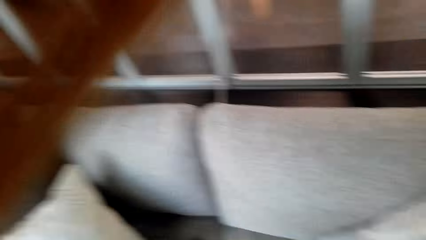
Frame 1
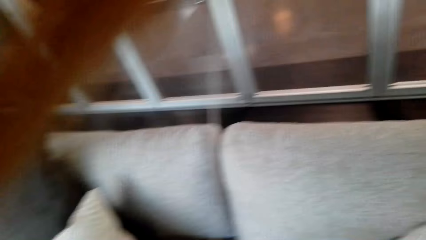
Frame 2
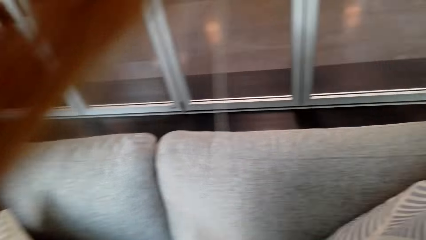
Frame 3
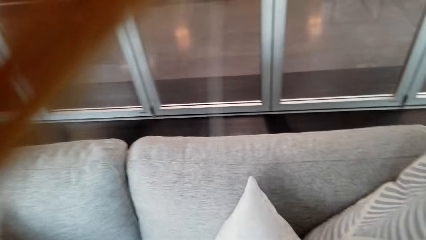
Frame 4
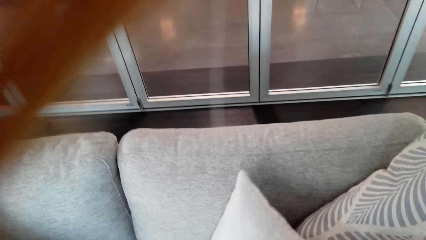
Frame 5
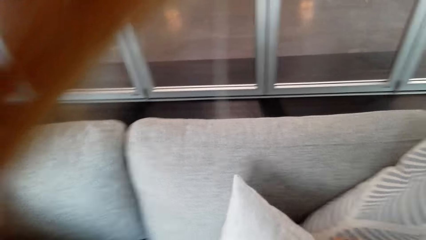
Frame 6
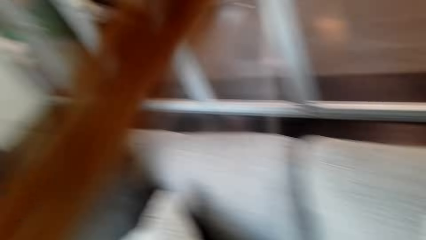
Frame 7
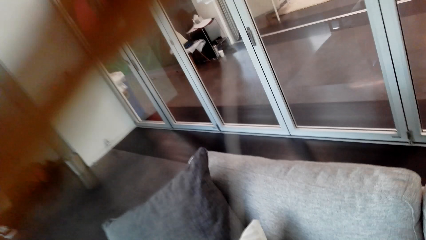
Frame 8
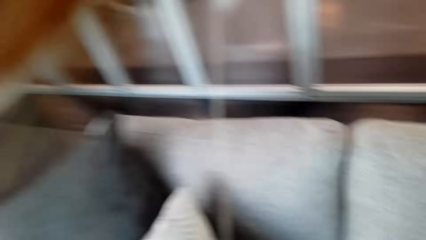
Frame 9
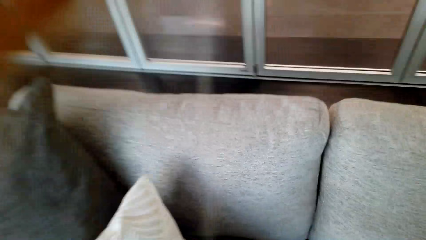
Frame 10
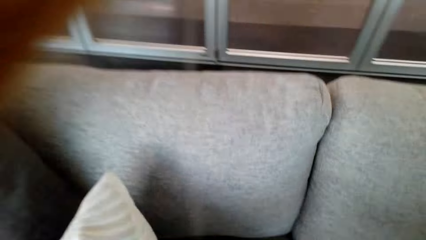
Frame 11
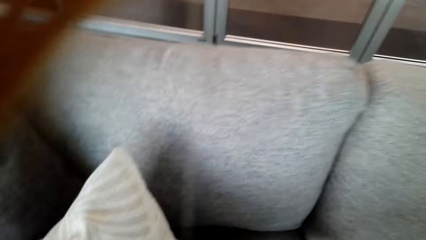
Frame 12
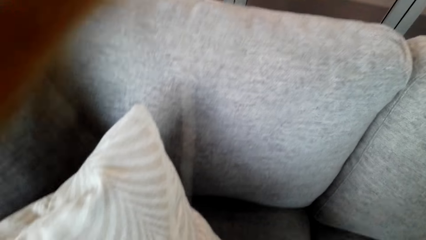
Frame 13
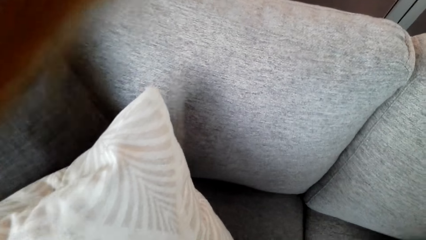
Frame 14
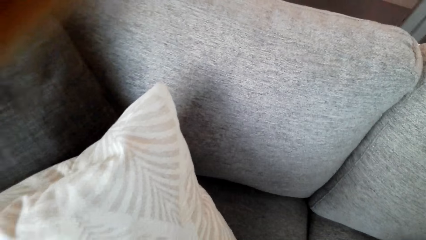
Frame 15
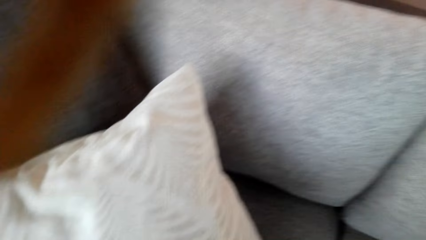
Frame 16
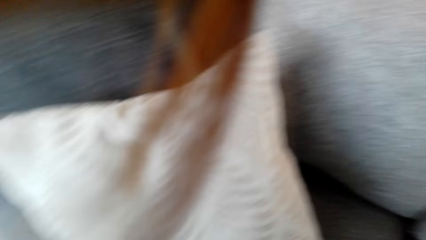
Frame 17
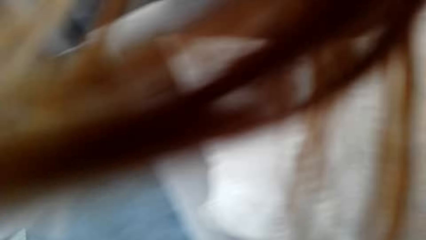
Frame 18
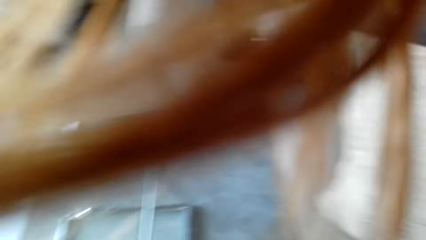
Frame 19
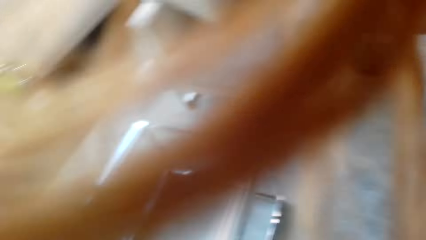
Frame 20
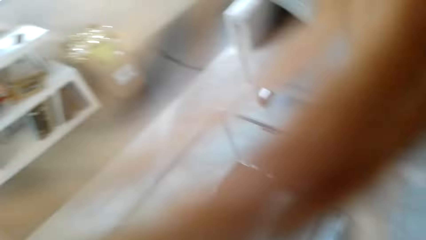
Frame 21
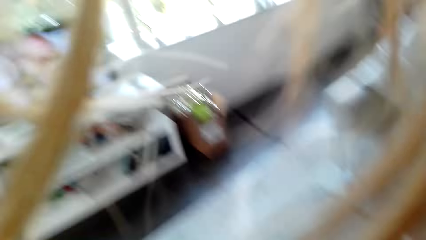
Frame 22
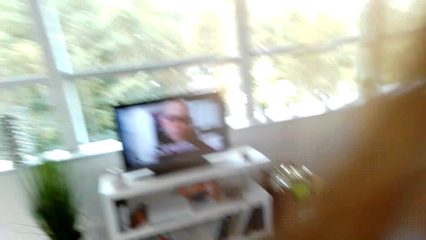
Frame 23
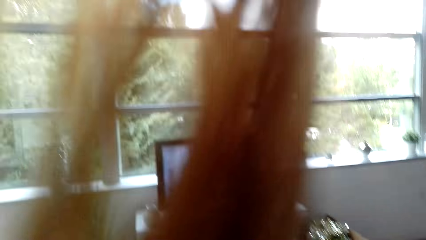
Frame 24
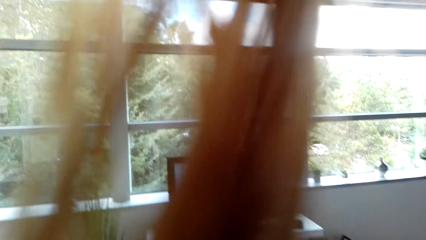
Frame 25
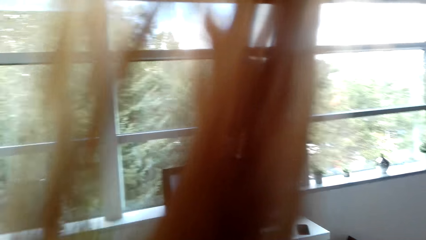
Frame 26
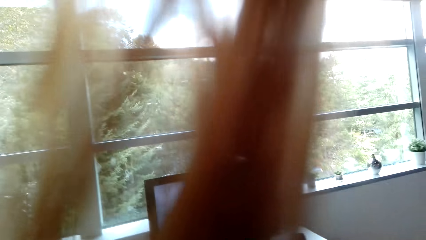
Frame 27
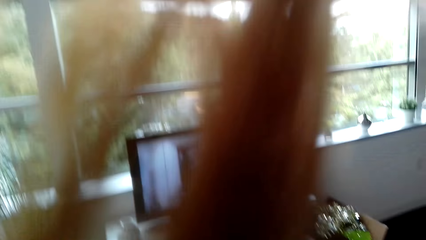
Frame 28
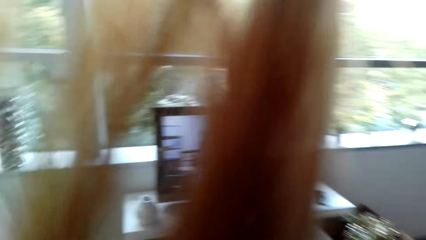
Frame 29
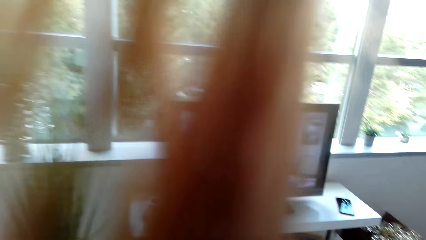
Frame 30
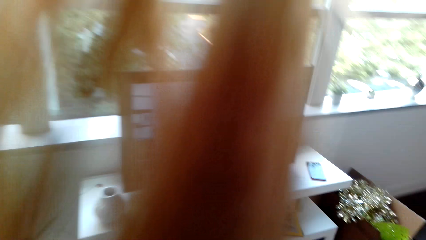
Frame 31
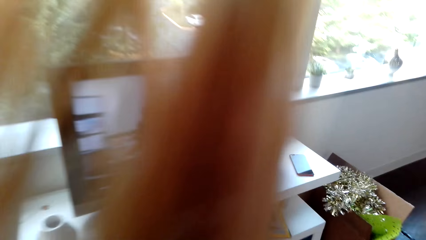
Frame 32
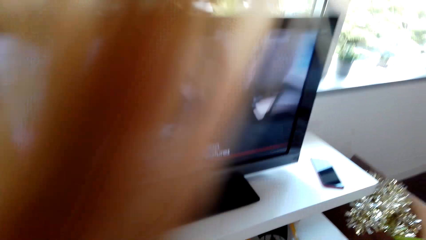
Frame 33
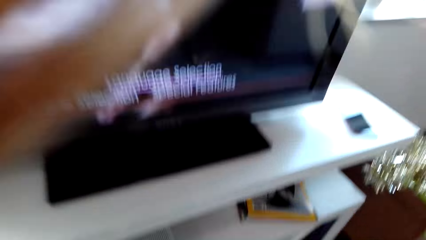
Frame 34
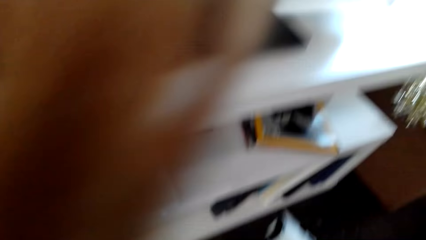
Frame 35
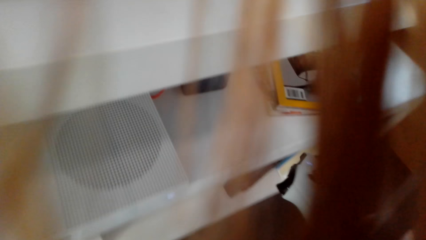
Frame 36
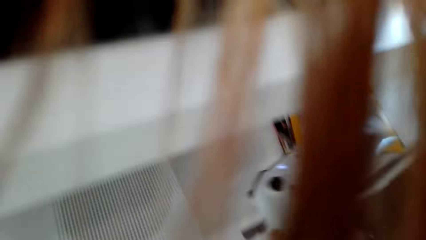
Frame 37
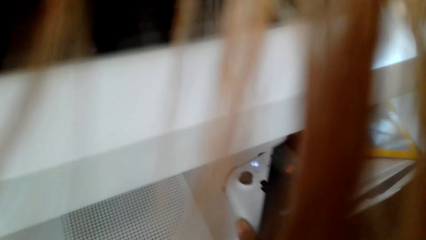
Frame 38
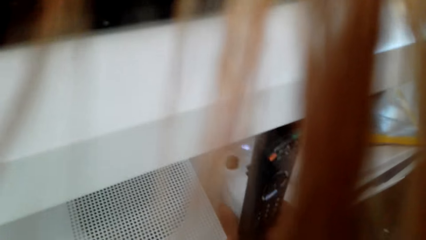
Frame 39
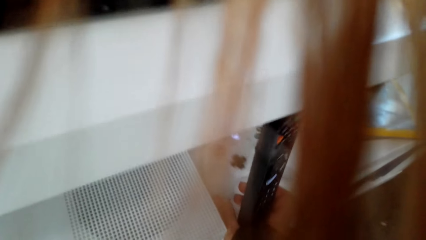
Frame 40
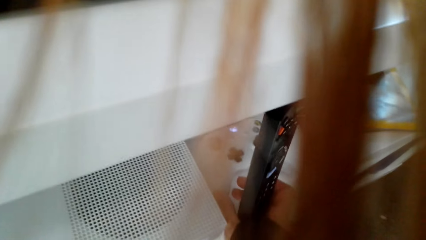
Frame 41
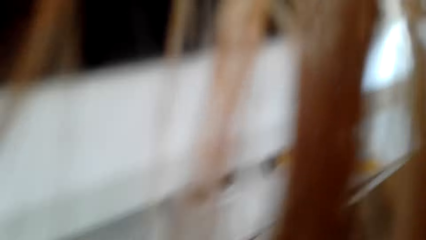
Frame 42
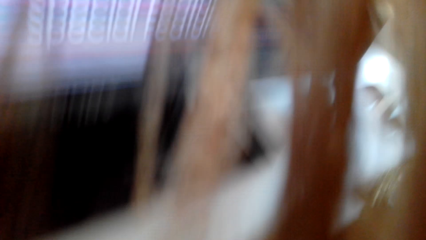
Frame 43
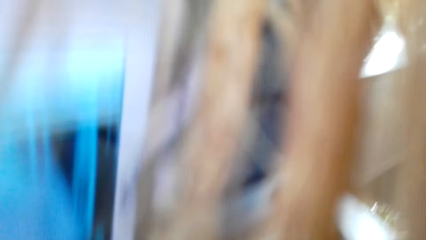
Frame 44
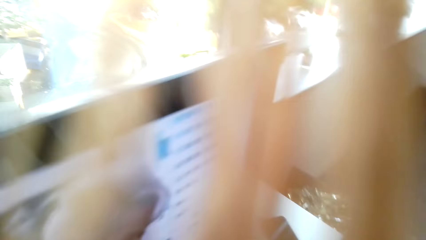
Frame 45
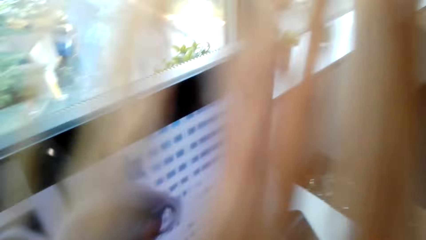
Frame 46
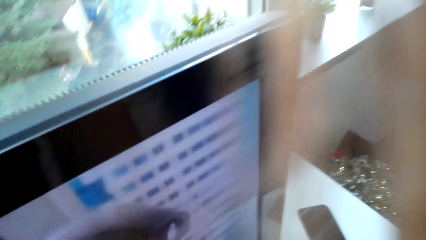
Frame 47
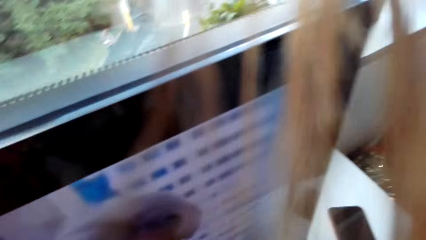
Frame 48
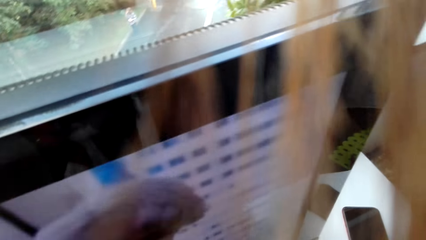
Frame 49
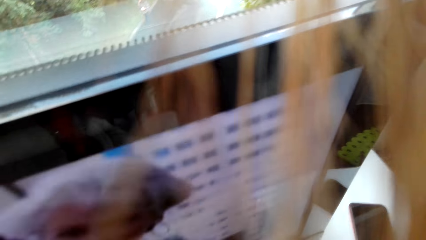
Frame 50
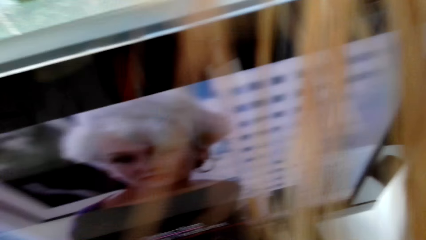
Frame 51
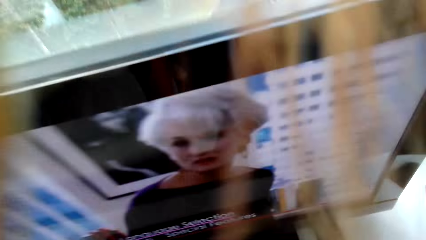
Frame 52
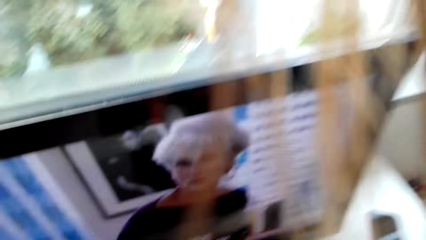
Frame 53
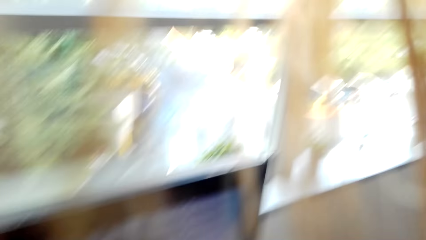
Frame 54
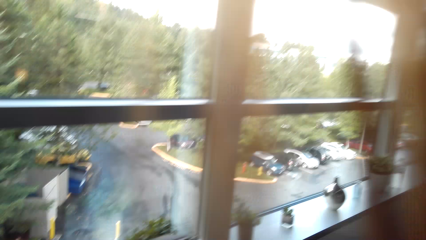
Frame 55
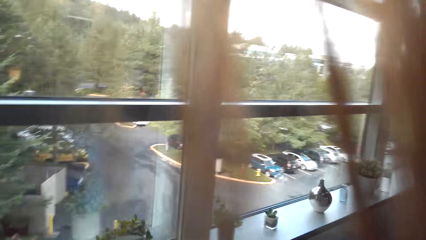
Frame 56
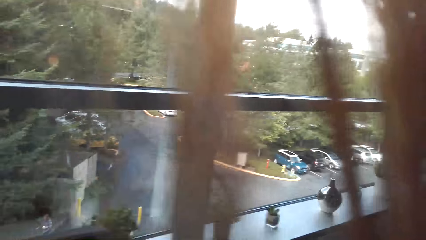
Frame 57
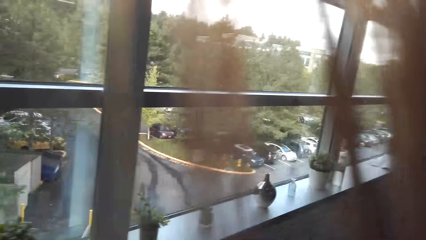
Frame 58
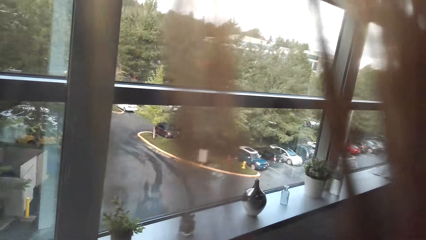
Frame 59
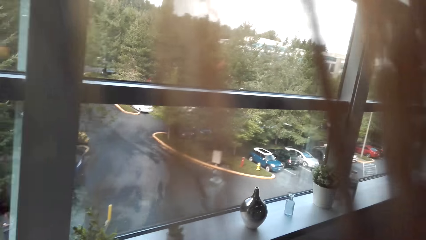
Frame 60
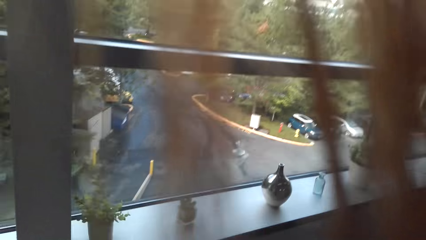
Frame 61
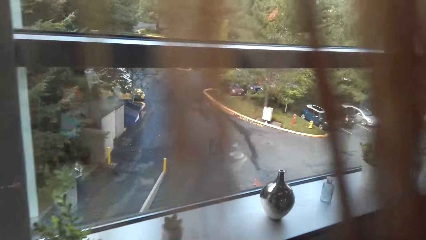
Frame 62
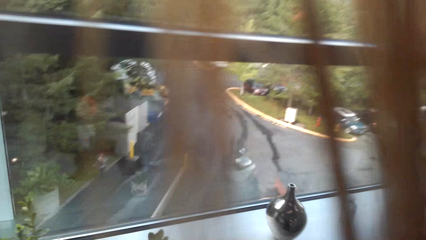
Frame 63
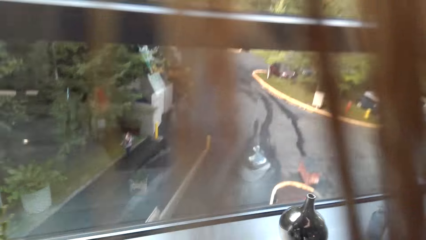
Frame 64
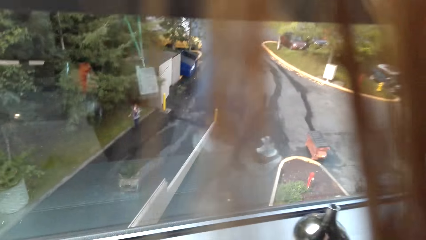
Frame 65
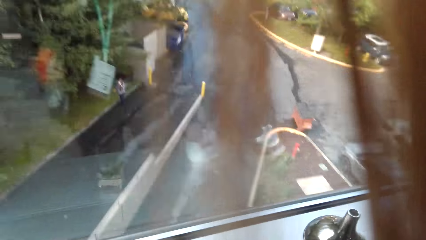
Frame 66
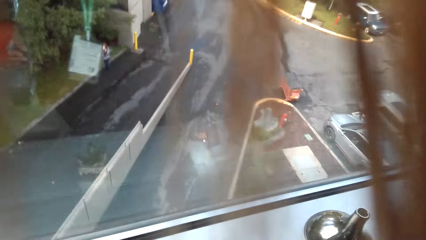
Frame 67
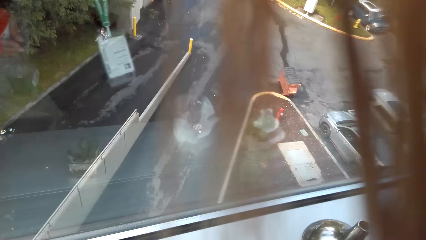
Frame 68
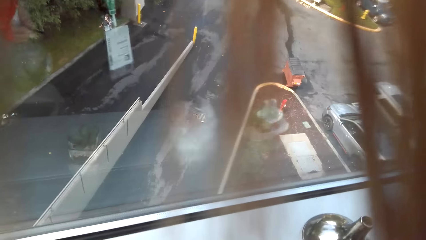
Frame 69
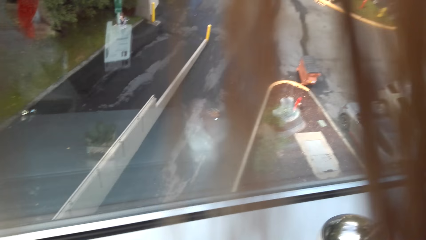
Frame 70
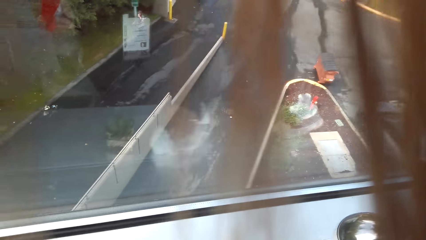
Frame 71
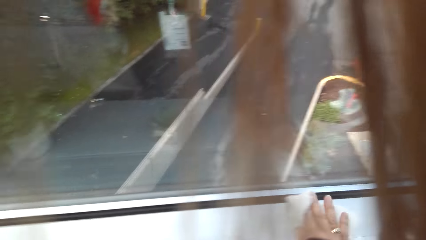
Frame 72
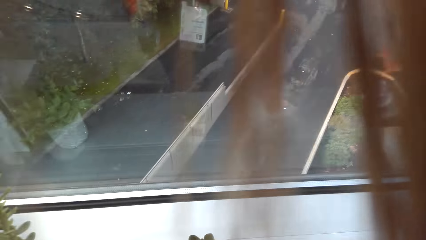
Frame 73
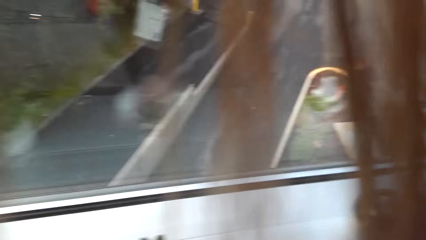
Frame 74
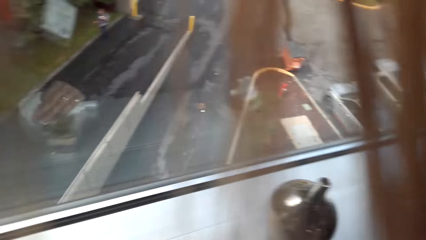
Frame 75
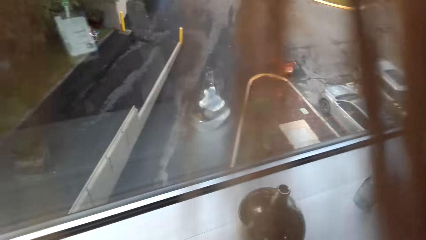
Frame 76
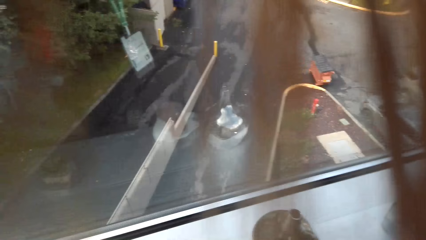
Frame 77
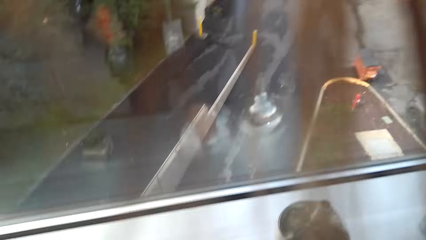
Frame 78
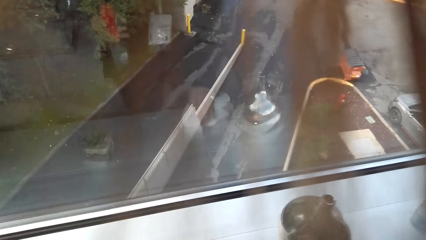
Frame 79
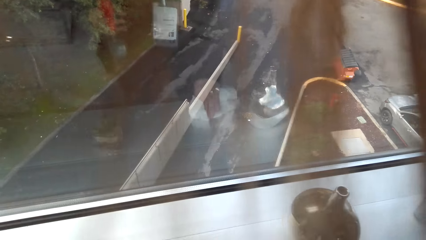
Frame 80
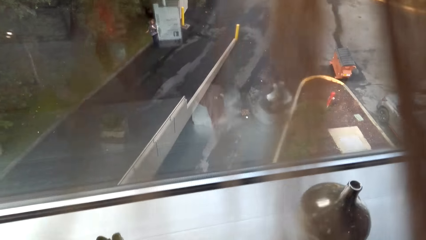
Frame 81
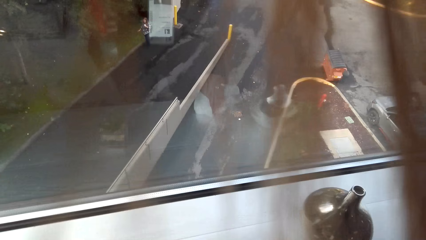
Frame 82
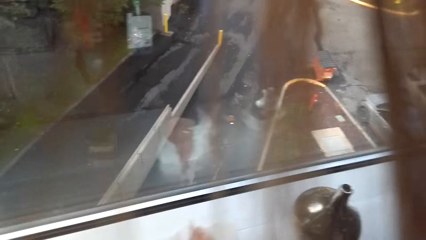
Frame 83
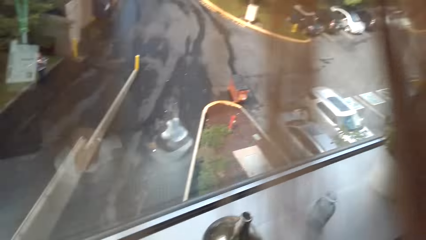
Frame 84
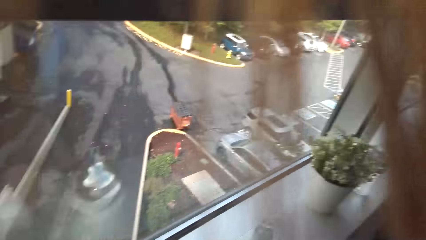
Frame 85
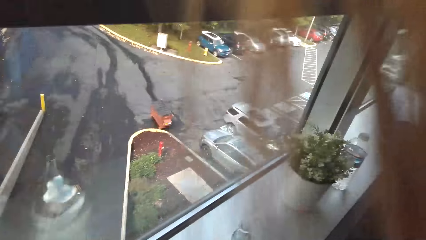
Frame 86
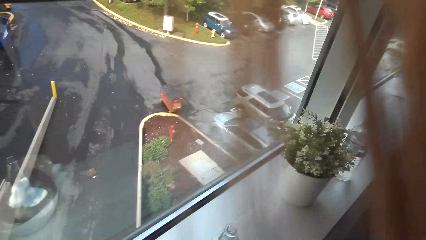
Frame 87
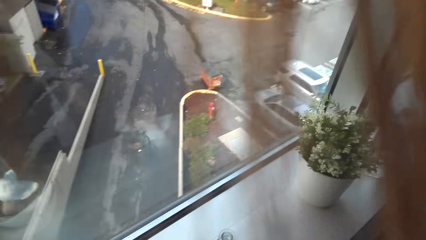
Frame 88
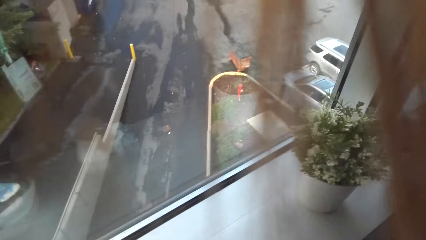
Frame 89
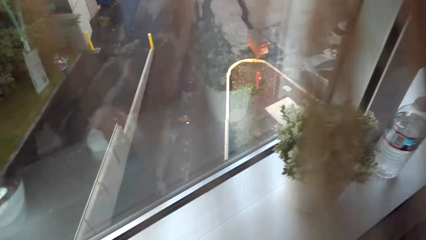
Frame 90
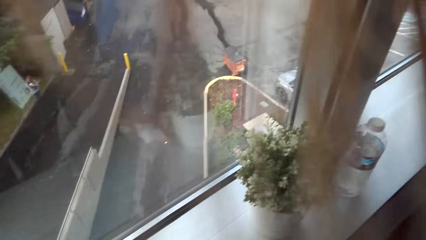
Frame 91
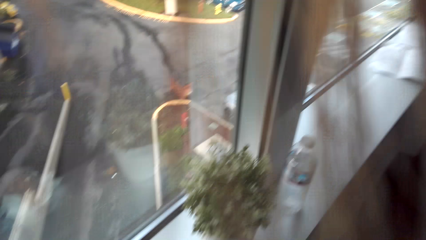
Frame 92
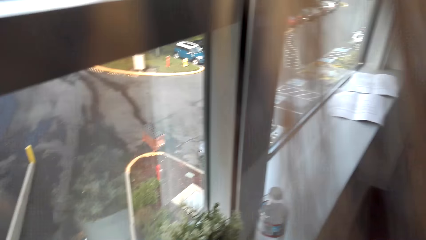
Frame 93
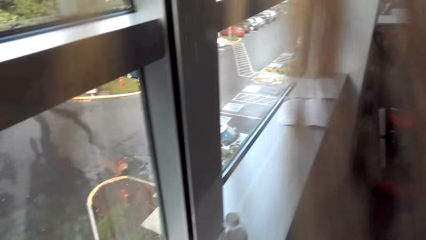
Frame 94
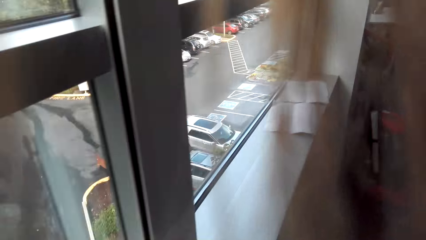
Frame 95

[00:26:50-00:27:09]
The camera wearer puts the pillow on the sofa. They walk around the room. They put the game pad on the television stand. They touch the remote. They wipe the window sill.
